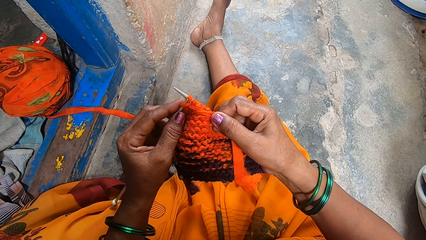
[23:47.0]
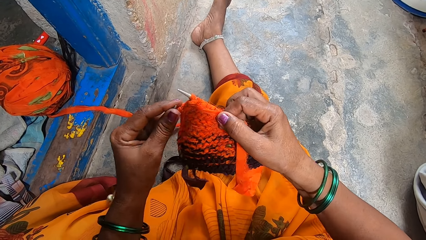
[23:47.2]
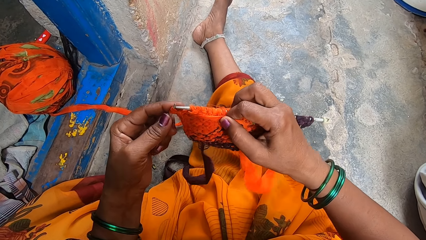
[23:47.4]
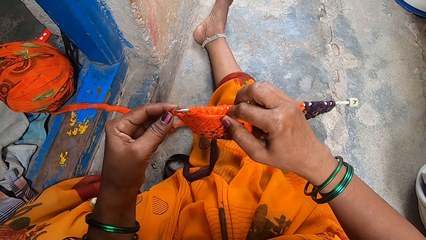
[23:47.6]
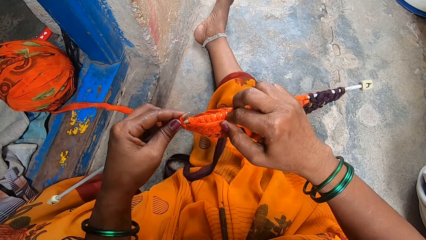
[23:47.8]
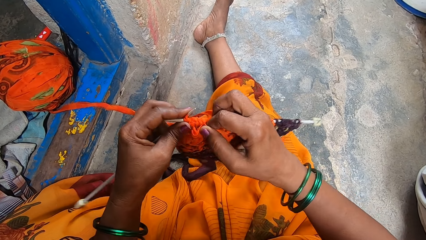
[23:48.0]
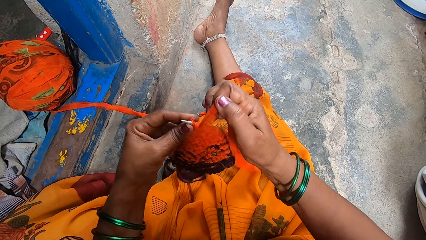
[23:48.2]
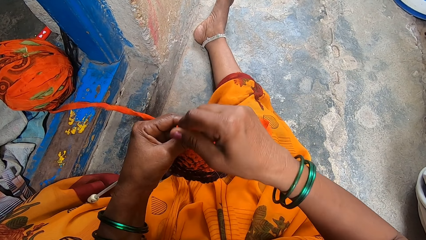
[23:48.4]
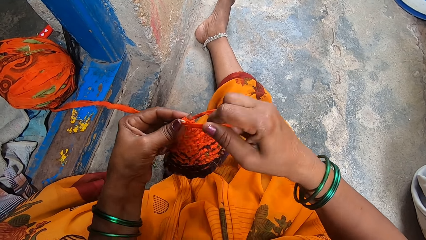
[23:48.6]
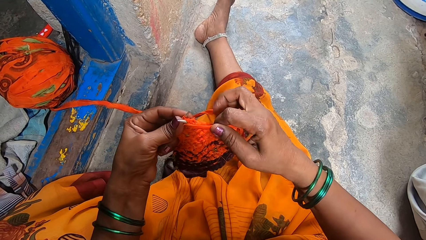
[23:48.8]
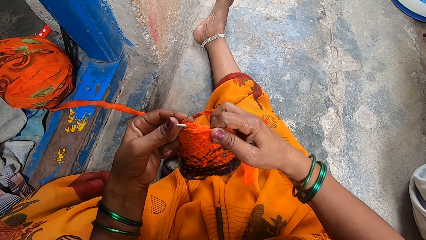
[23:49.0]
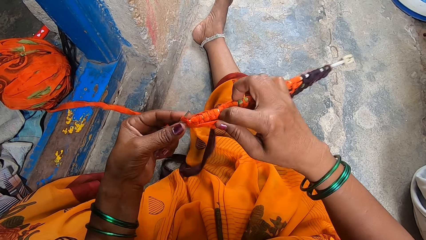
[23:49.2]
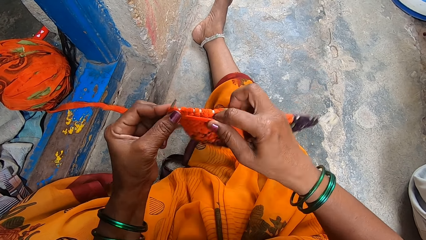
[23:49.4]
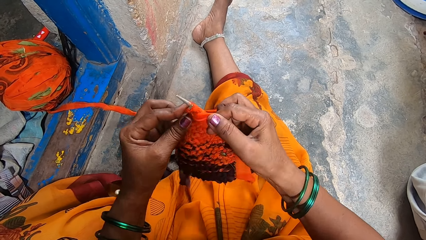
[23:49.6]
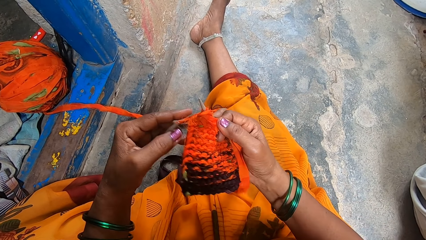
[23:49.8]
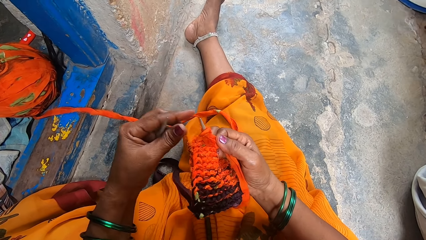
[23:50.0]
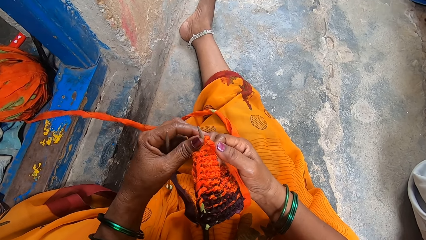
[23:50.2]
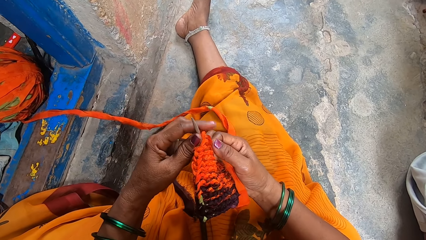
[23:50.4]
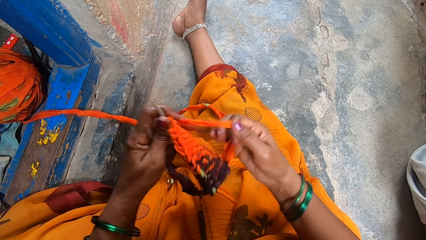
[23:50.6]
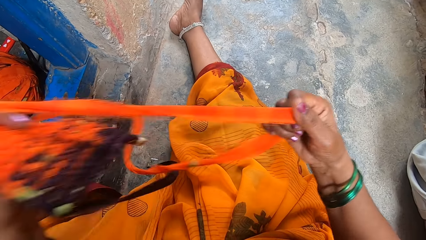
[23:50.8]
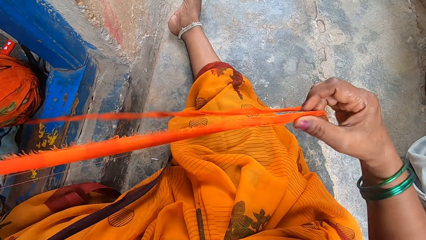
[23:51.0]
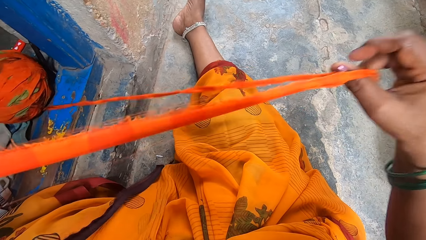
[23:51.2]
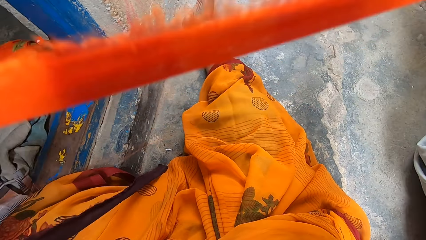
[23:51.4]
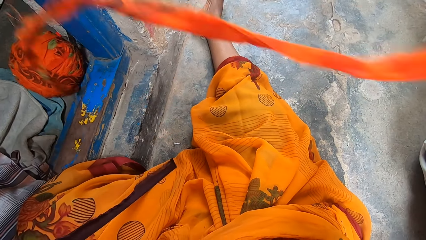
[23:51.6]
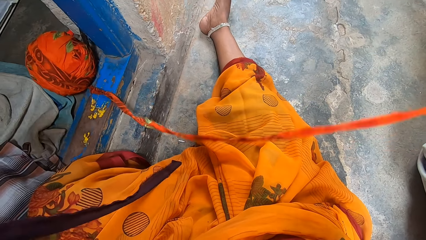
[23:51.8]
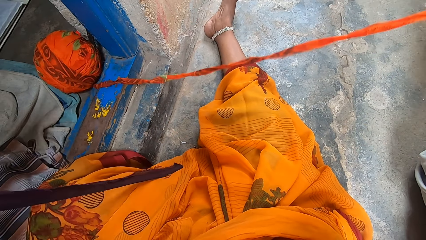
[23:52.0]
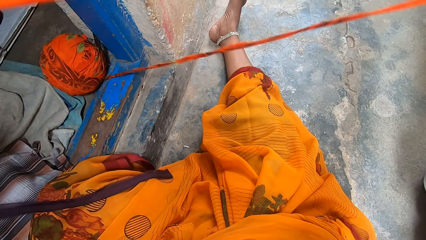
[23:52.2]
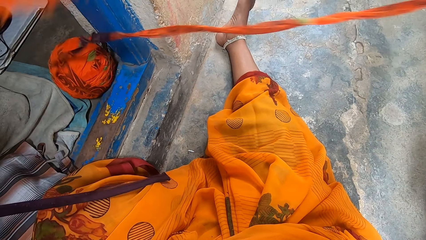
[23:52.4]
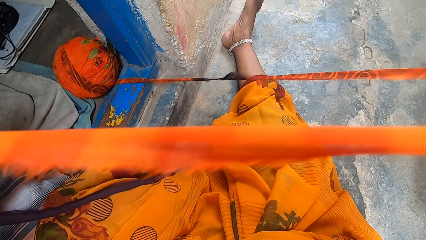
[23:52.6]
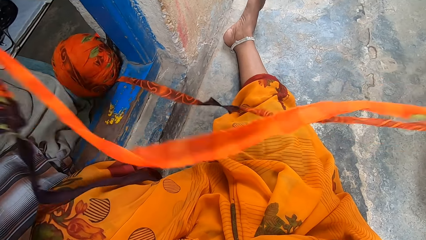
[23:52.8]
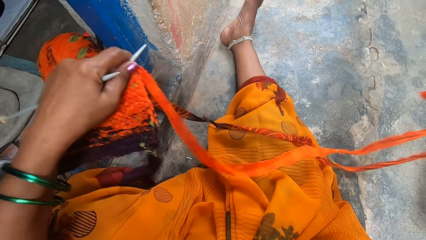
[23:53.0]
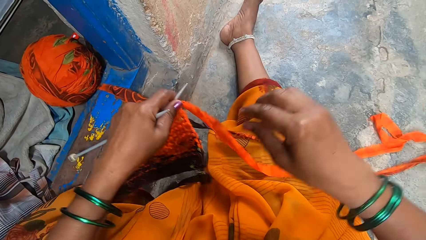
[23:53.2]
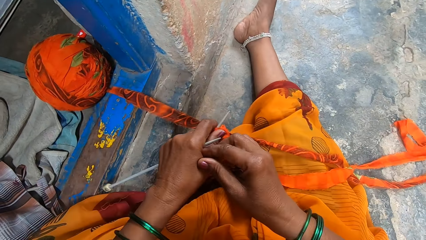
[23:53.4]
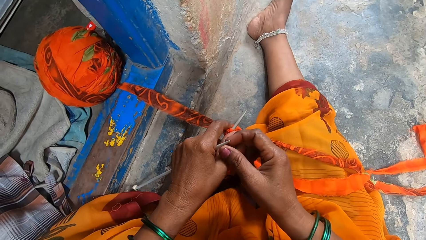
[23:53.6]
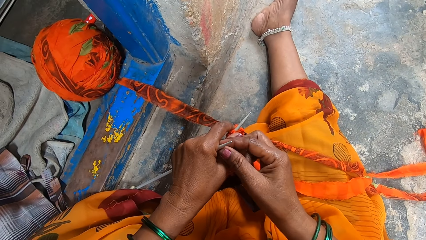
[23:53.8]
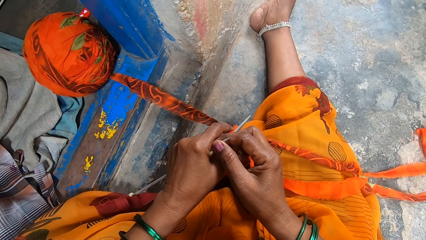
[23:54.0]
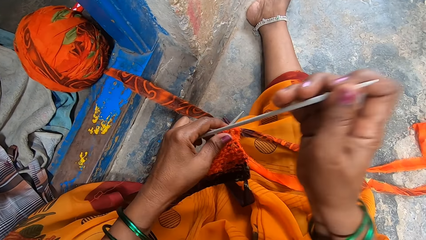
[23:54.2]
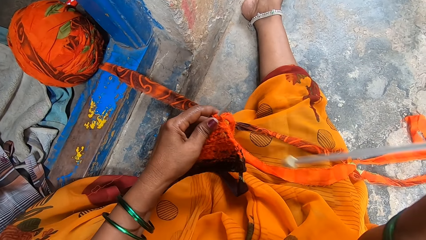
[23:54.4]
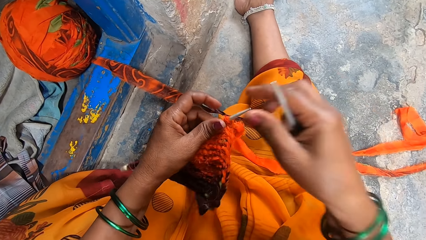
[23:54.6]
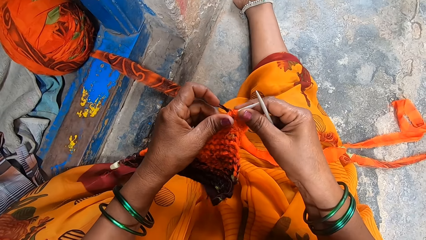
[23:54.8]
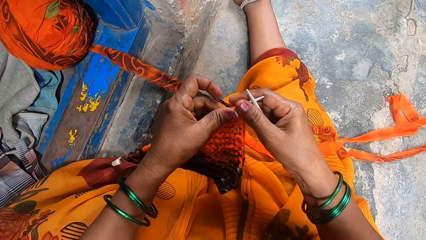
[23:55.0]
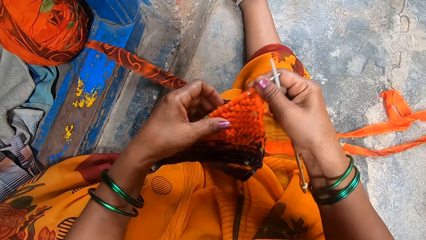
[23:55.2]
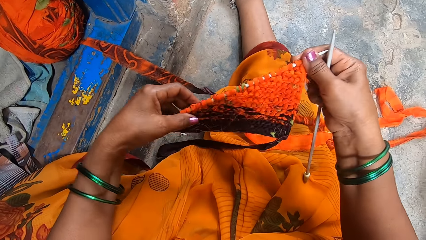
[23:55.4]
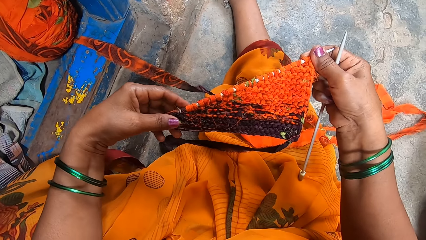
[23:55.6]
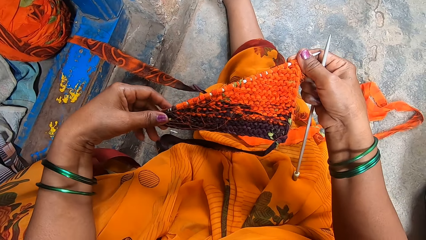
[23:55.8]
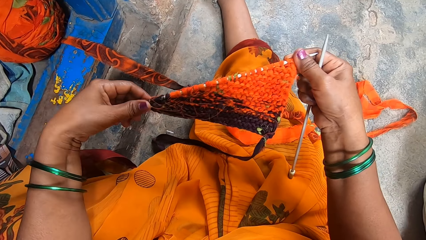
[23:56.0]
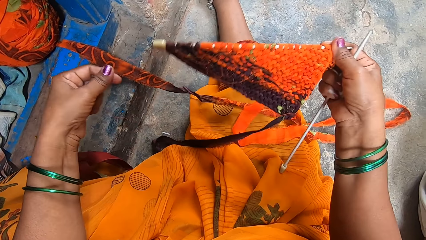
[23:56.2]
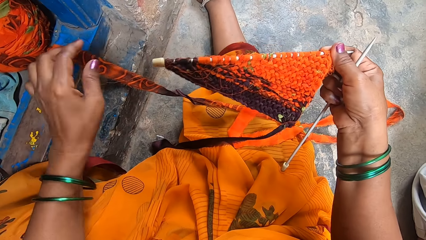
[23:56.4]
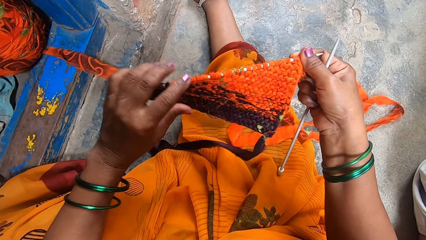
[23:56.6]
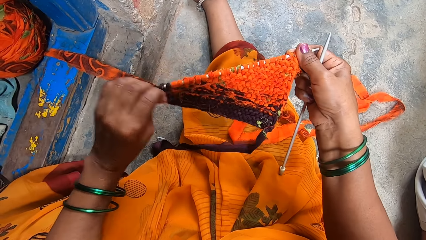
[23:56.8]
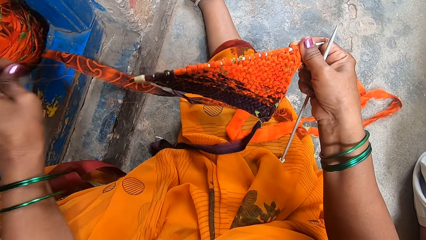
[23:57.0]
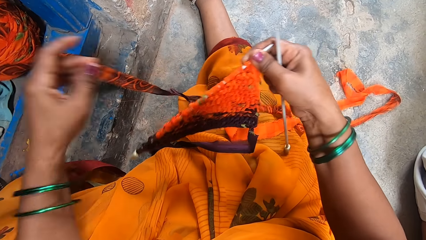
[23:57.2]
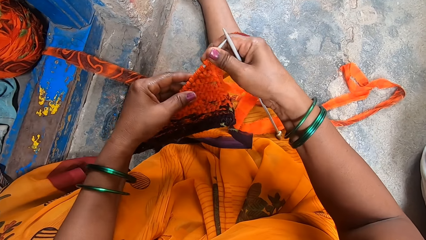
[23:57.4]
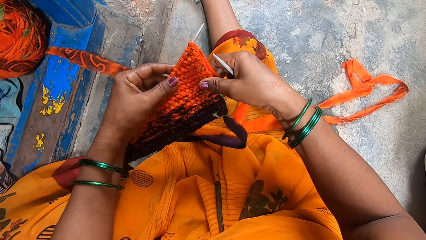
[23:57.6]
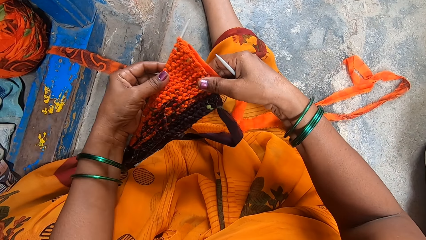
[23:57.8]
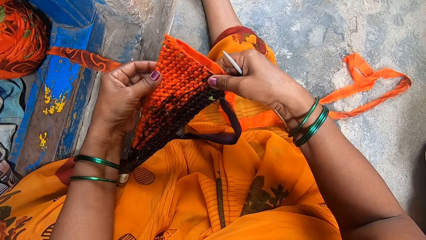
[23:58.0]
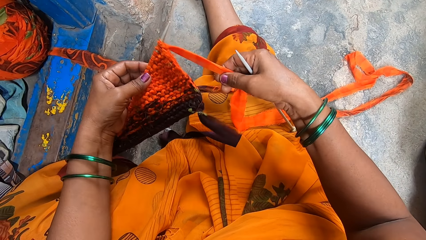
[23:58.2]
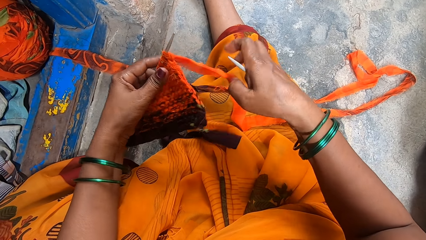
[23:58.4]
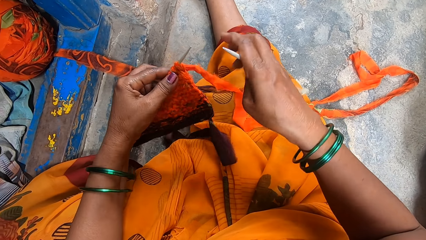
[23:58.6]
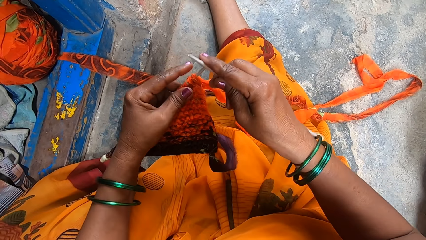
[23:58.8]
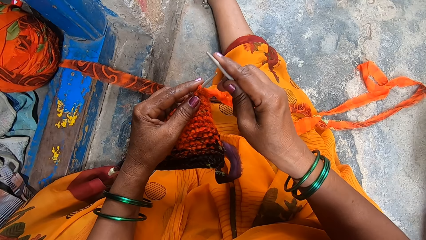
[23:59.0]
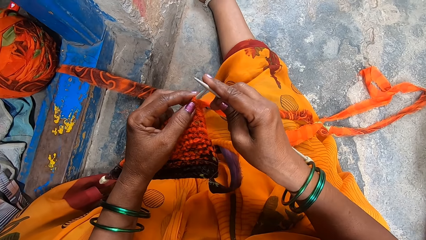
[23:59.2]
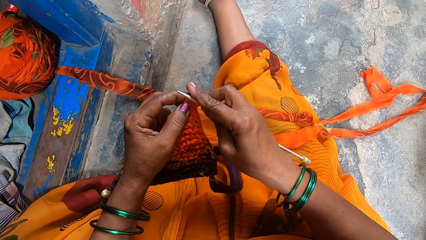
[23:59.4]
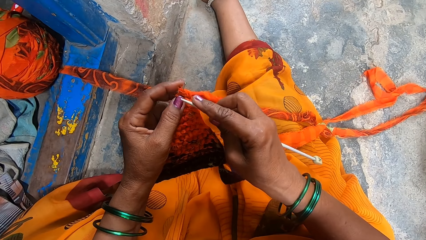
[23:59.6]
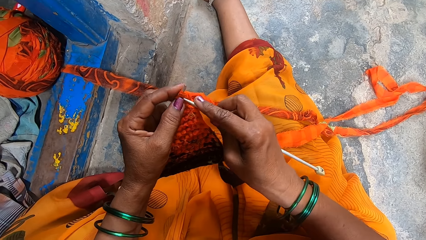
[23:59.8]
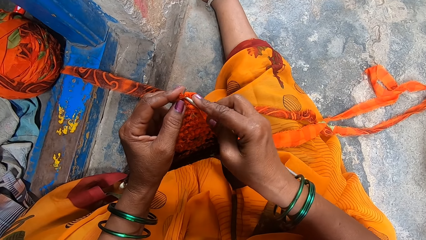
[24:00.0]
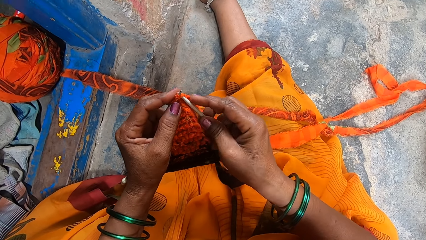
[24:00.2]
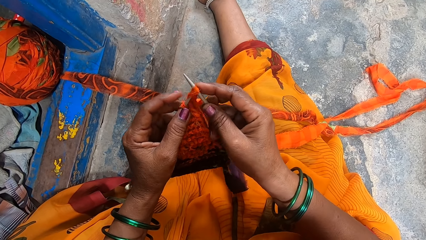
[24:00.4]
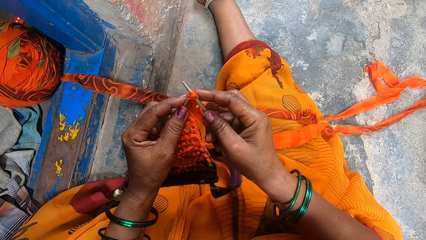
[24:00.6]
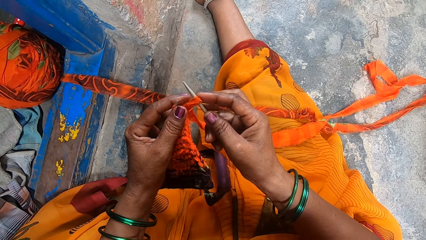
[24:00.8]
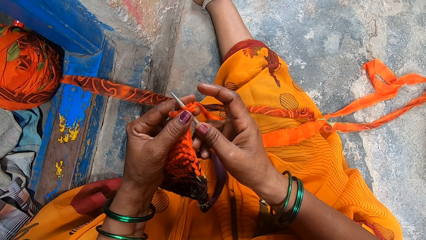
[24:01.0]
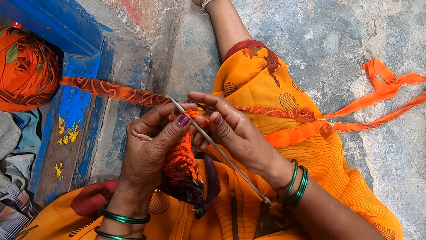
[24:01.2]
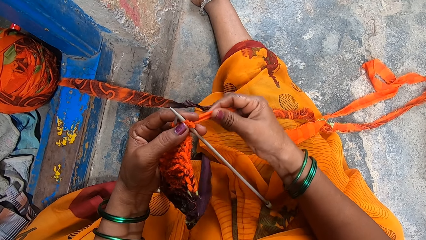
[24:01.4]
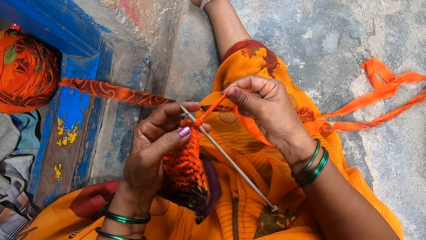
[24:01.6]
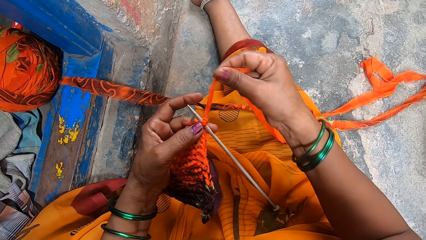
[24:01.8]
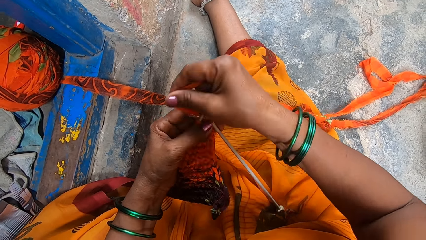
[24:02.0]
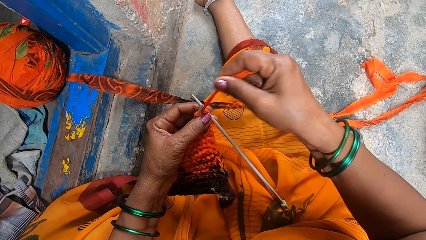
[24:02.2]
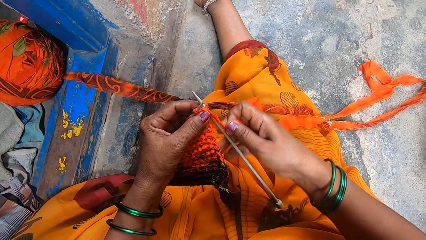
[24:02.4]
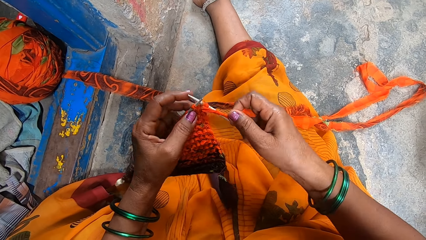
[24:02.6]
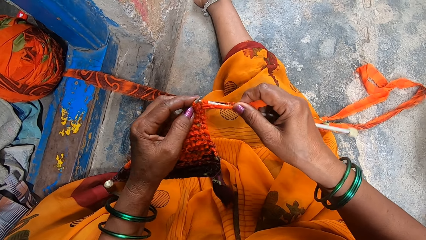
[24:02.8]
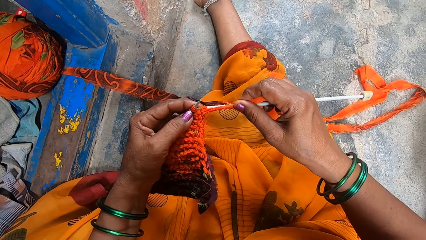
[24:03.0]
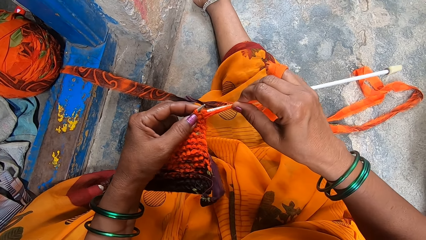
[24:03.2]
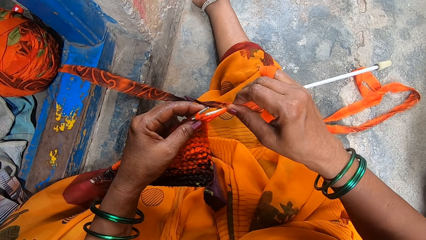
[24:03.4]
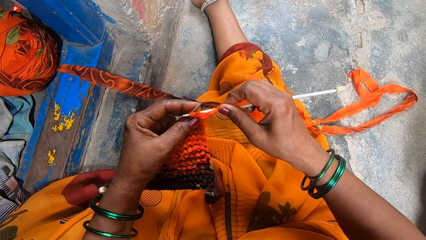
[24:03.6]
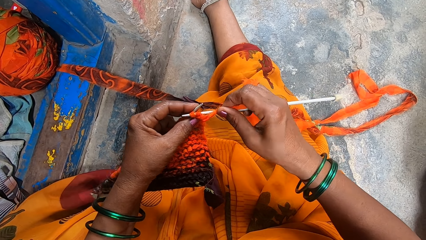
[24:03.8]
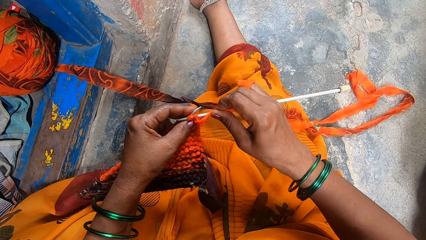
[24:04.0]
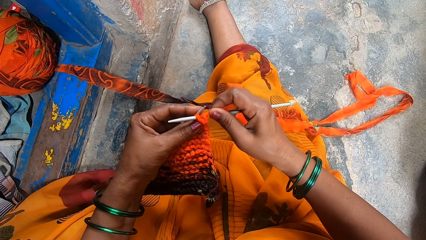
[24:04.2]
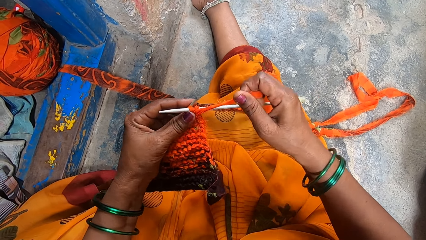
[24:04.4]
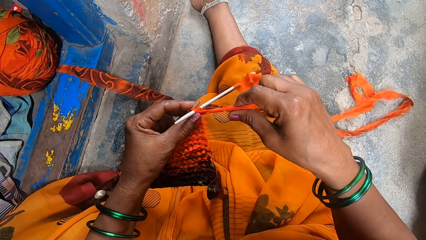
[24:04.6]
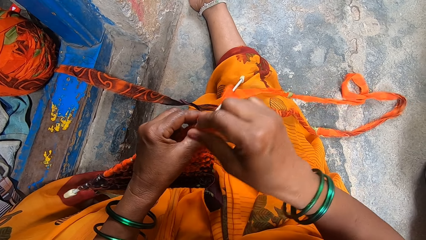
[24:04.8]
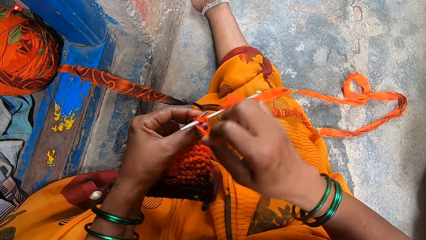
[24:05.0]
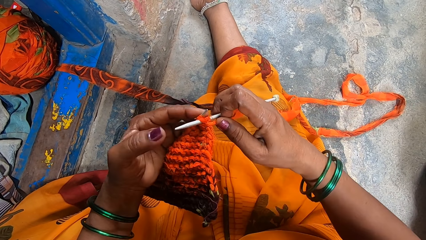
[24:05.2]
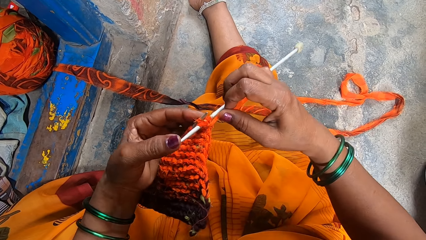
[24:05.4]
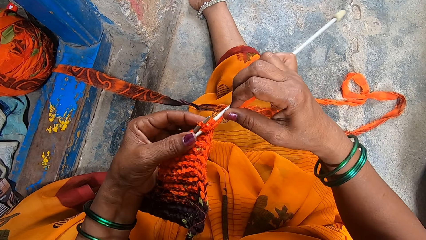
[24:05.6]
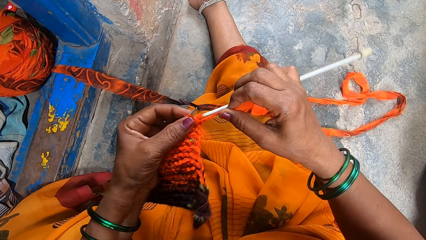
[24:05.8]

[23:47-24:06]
The camera wearer pulls a cloth. They adjust the thread. They pull a knitting needle. They look at the fabric. They knit the fabric.
